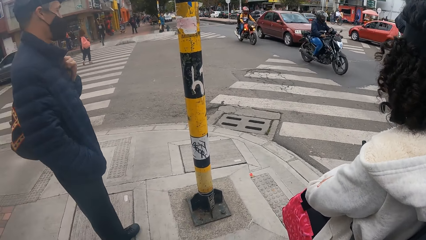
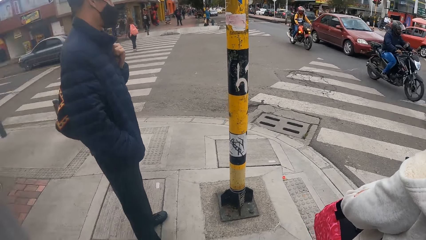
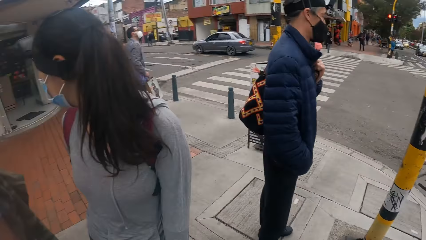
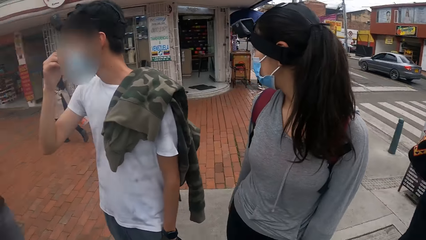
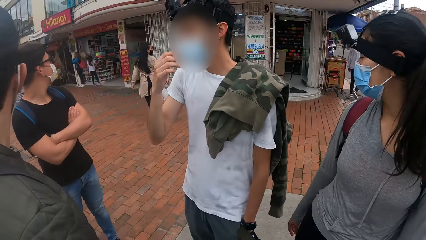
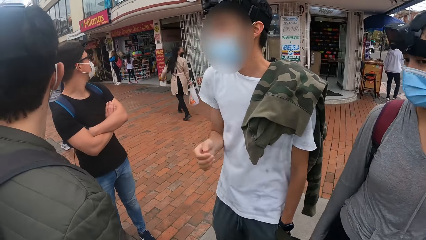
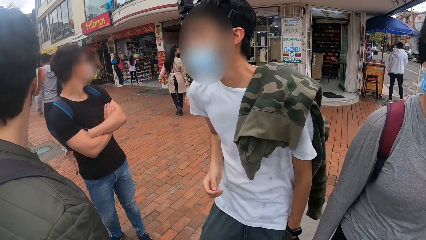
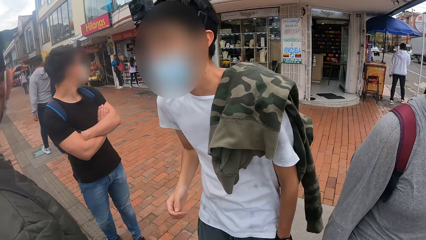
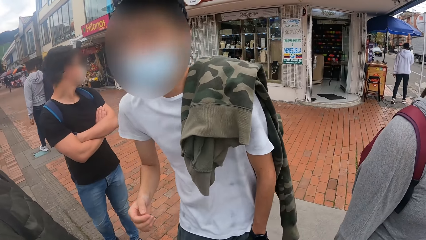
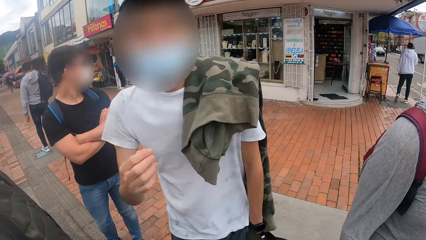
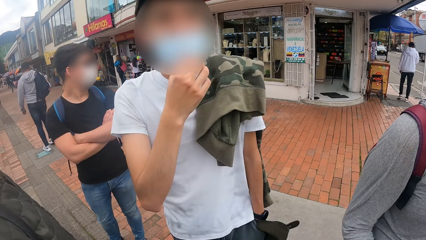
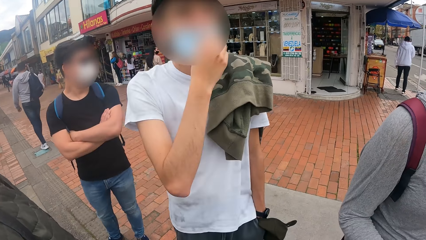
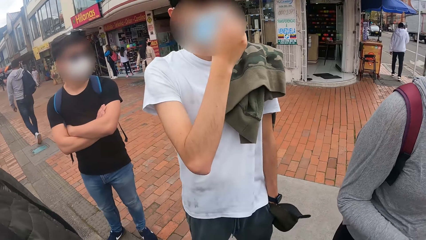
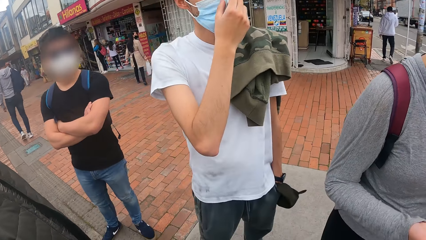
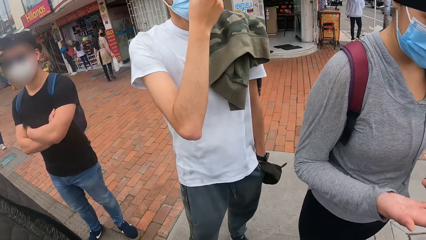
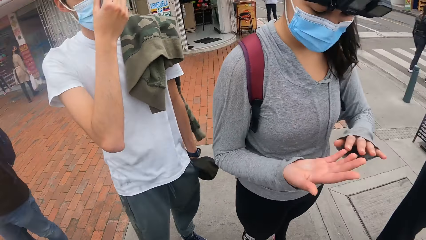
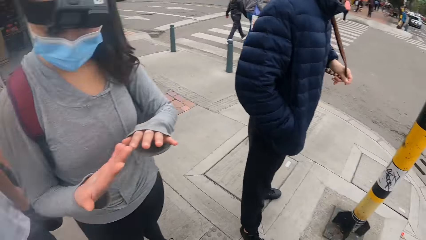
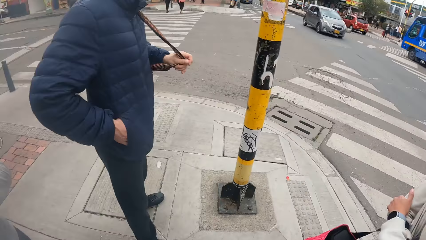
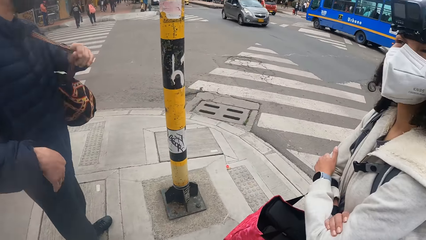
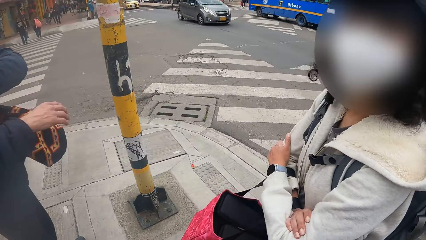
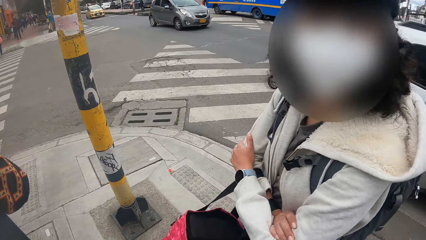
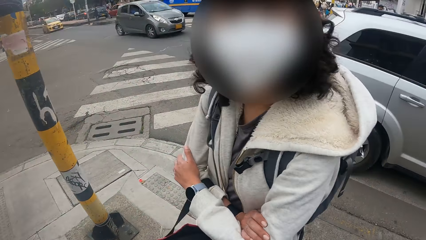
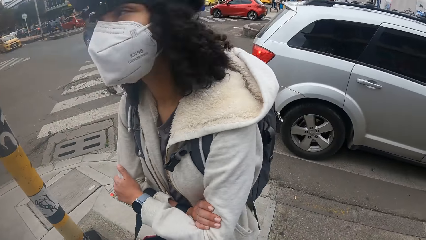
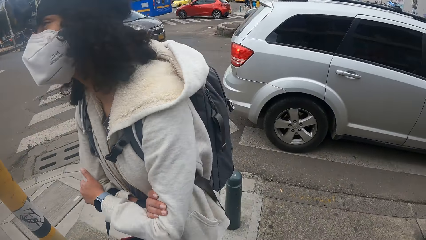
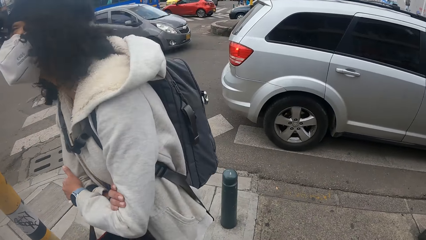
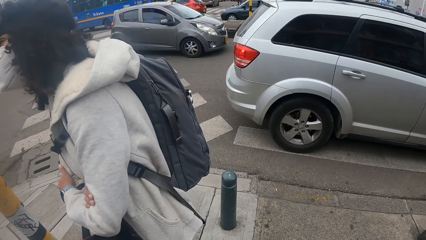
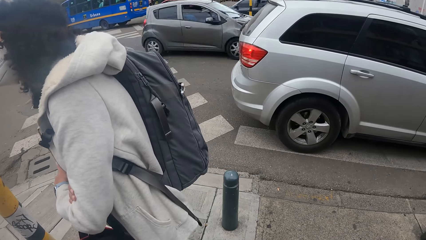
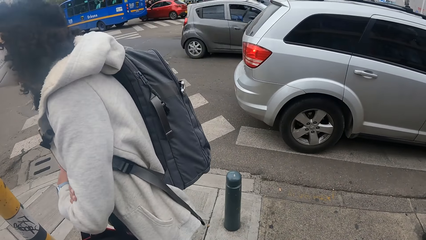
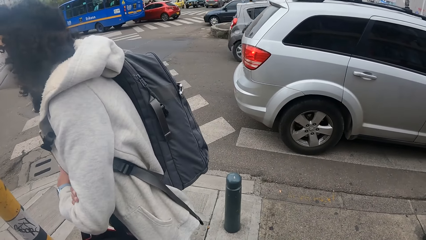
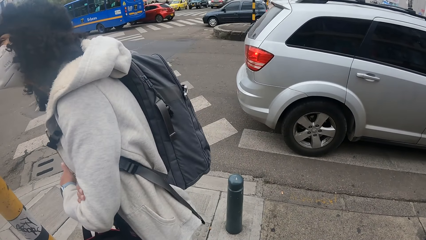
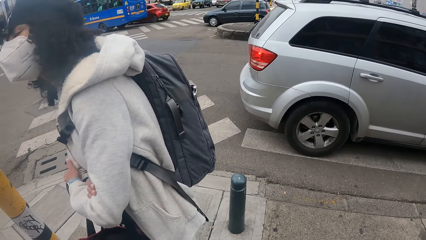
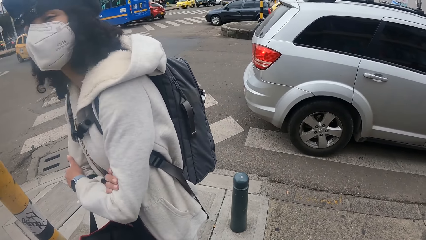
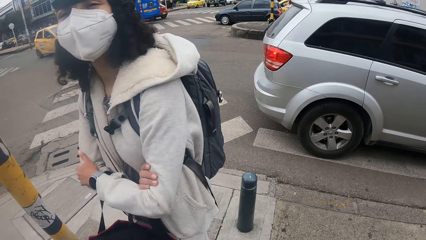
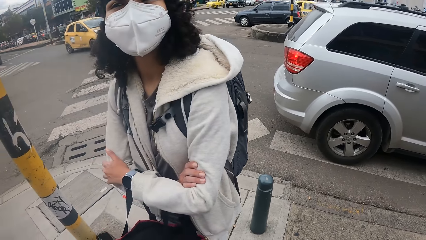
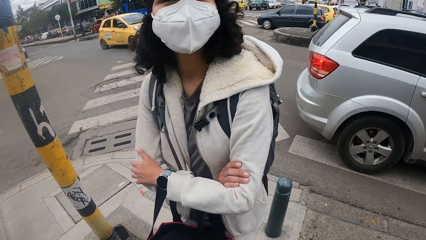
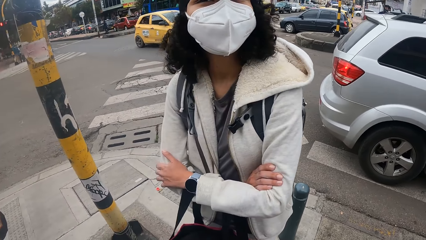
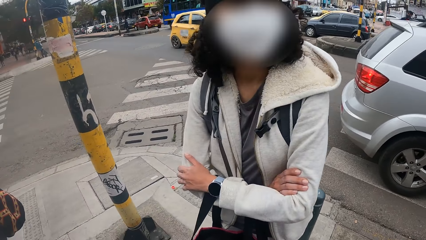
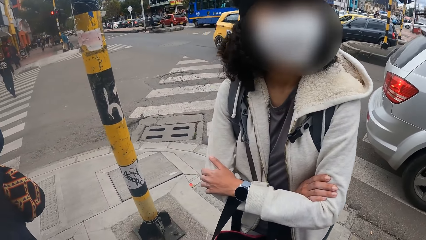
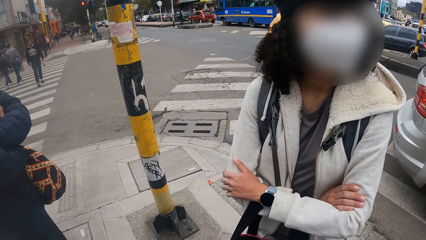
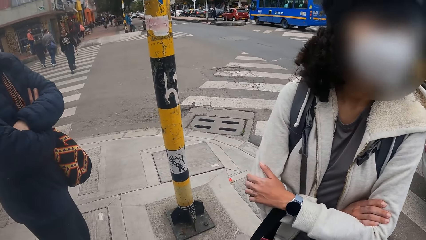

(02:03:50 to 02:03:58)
A man touches a nose mask on his face with his right hand.

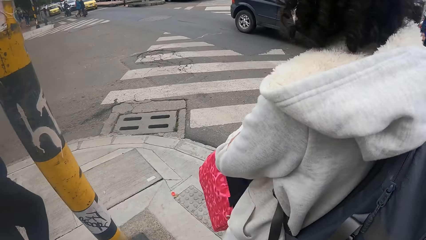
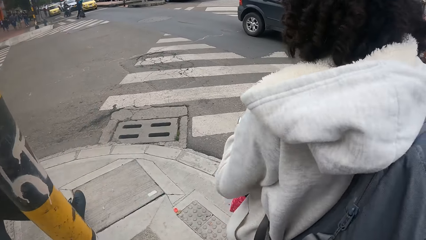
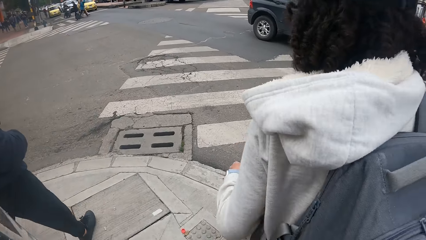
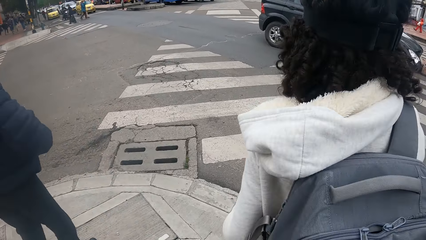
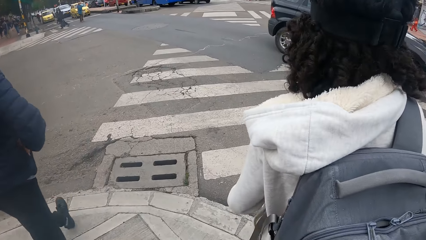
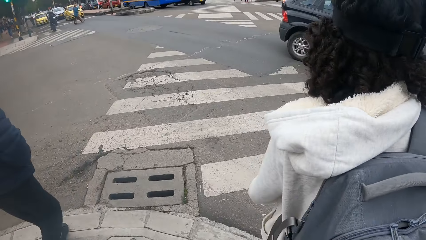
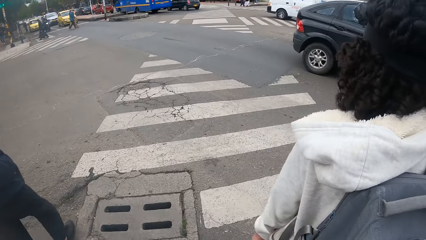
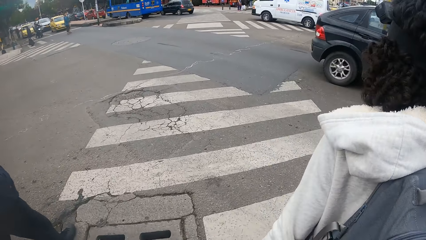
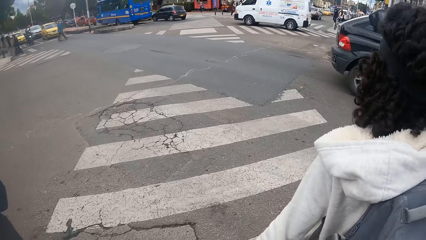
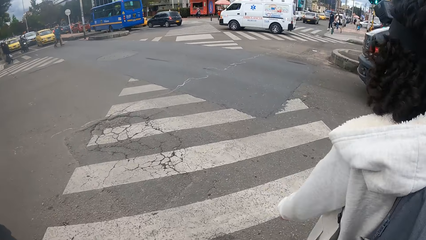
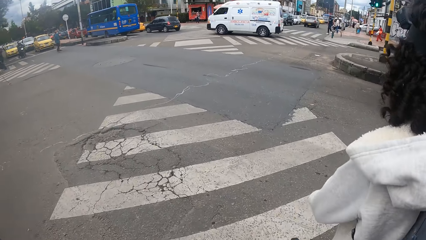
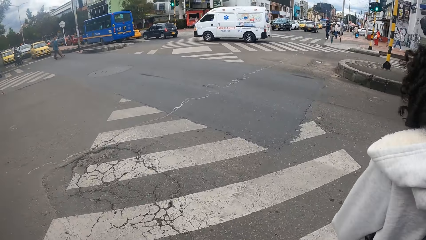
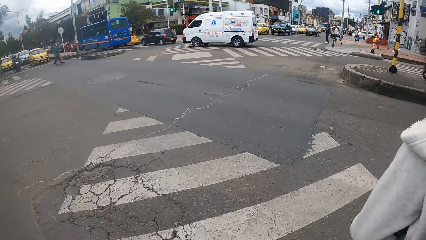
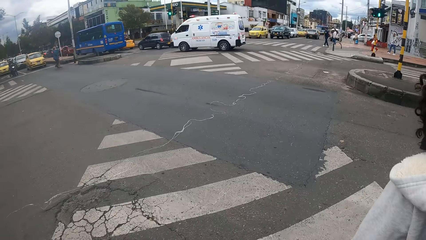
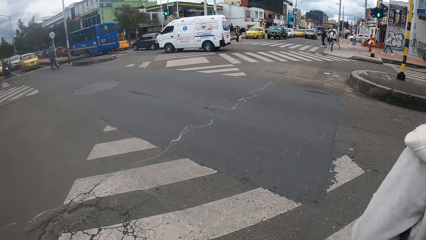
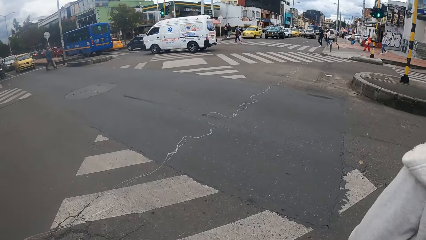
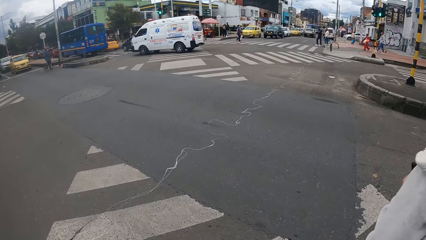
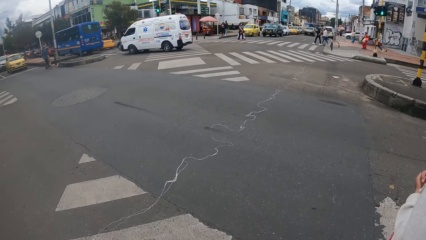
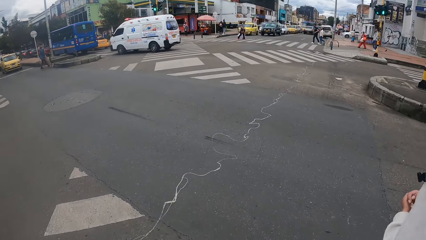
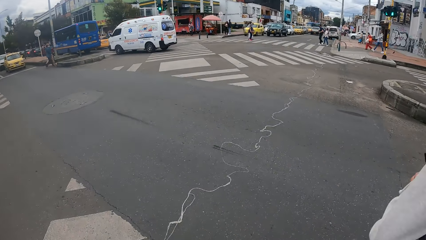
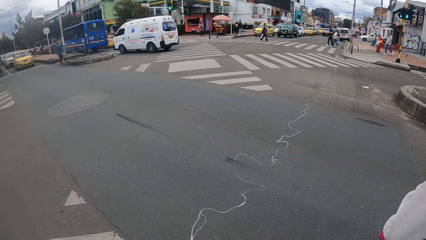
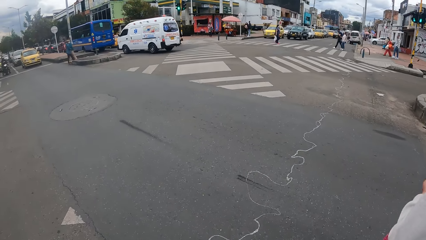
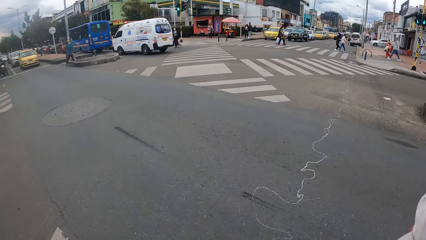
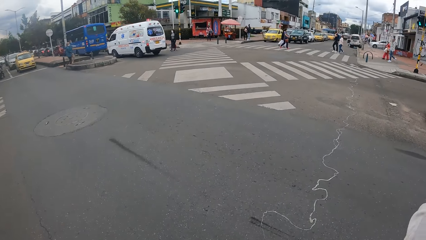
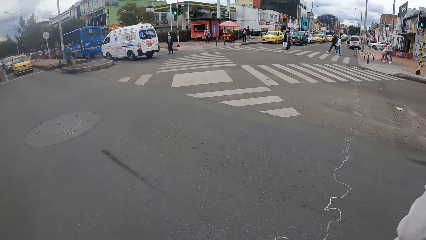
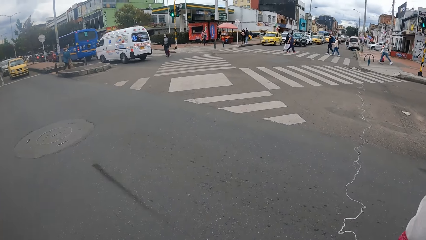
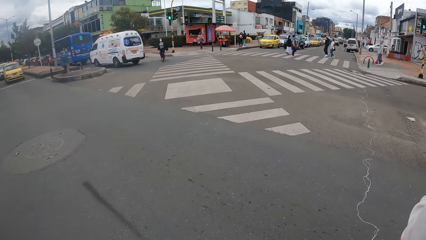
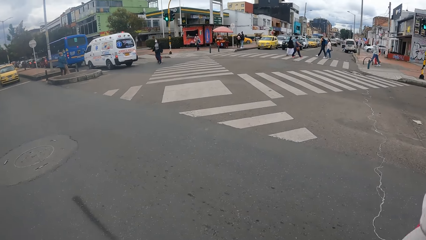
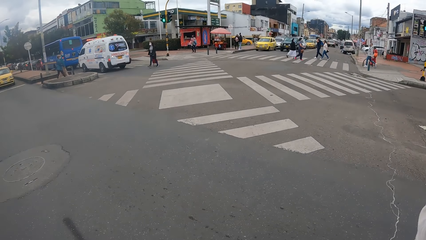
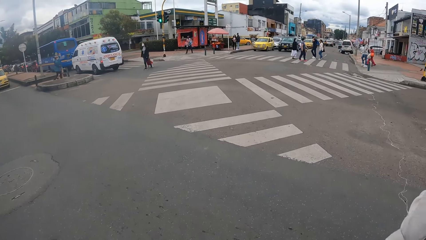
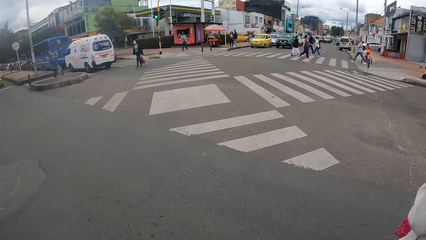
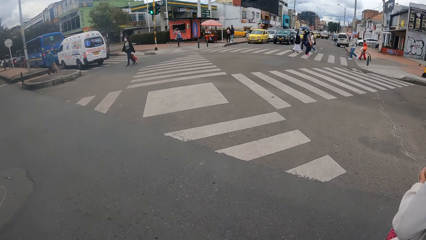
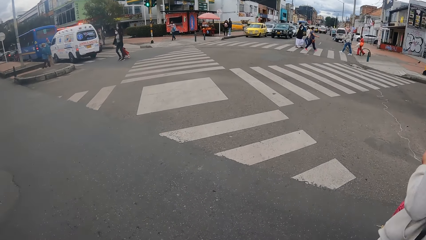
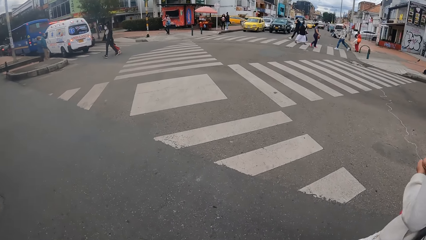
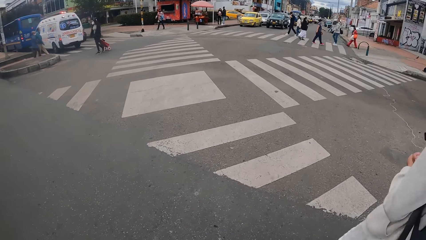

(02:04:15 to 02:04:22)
The camera wearer crosses a road with the man and the woman. They walk beside the road.
